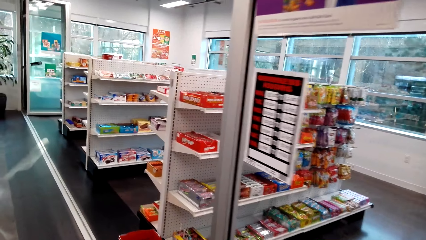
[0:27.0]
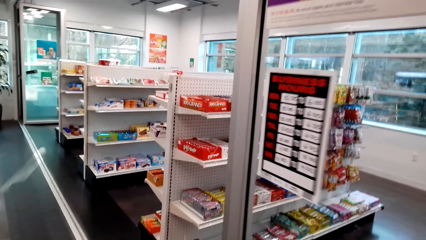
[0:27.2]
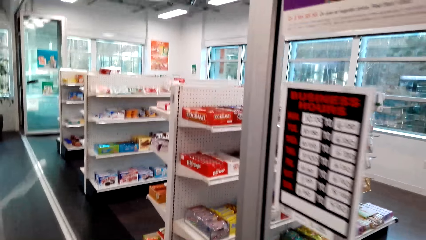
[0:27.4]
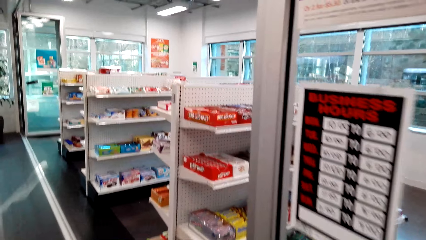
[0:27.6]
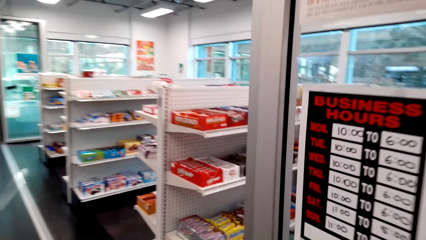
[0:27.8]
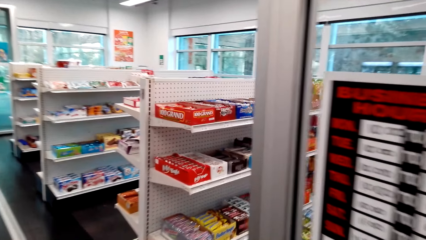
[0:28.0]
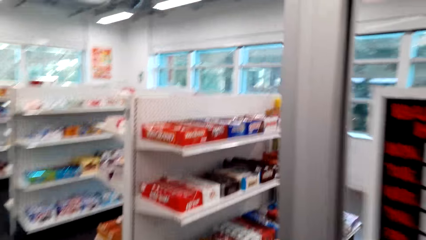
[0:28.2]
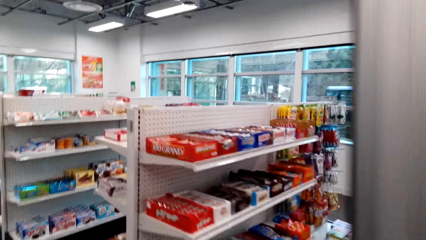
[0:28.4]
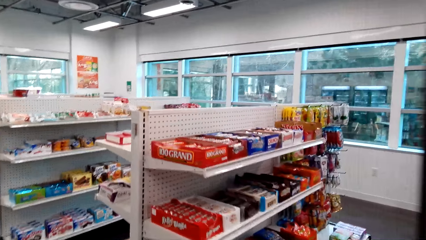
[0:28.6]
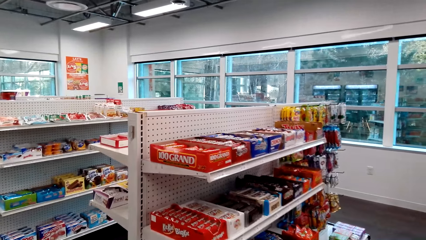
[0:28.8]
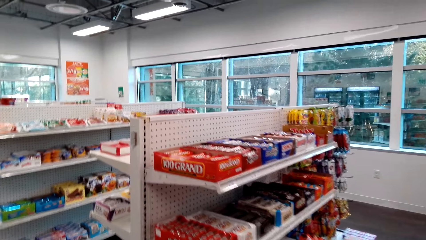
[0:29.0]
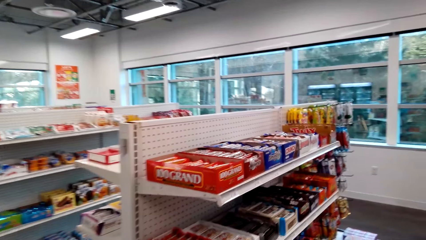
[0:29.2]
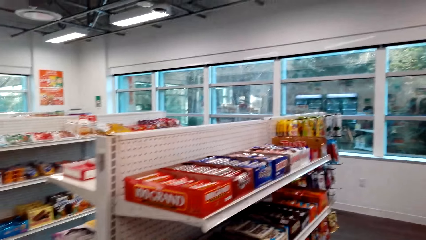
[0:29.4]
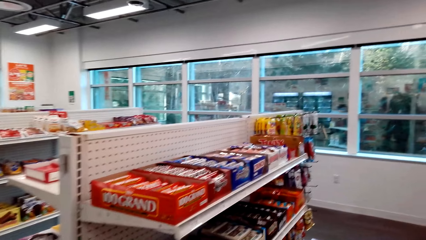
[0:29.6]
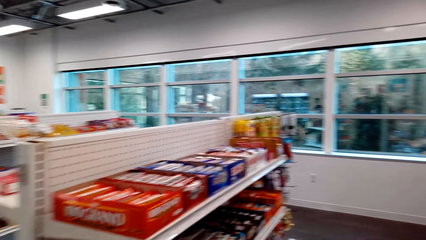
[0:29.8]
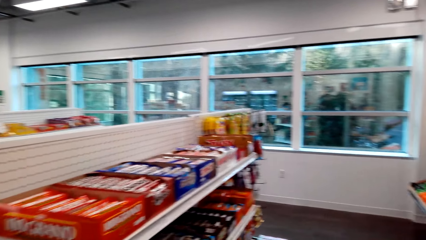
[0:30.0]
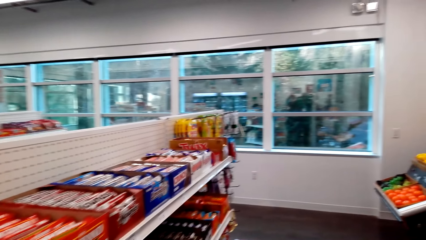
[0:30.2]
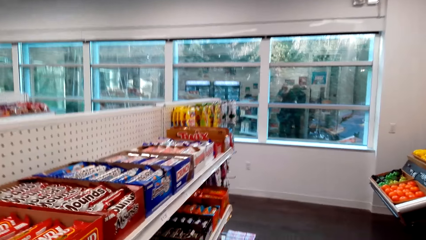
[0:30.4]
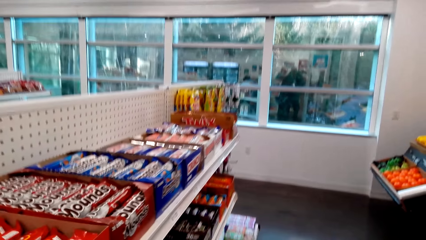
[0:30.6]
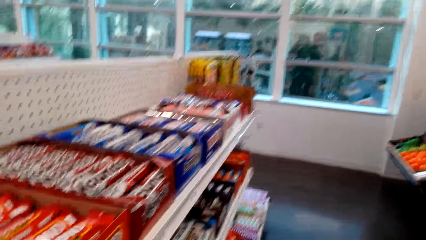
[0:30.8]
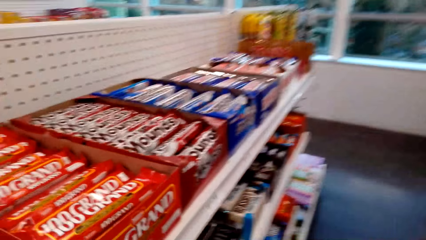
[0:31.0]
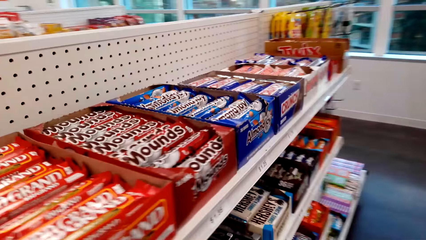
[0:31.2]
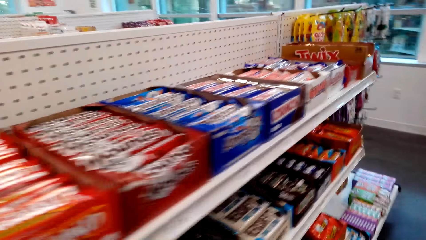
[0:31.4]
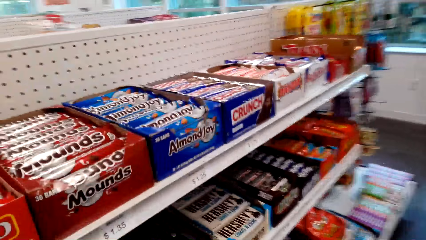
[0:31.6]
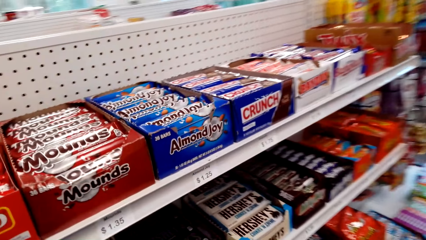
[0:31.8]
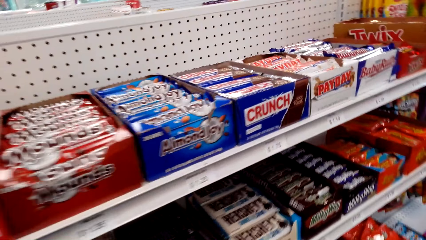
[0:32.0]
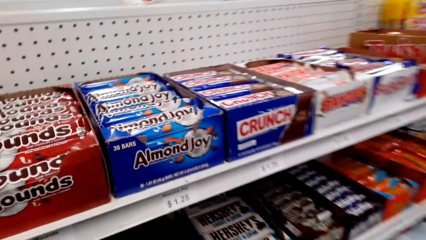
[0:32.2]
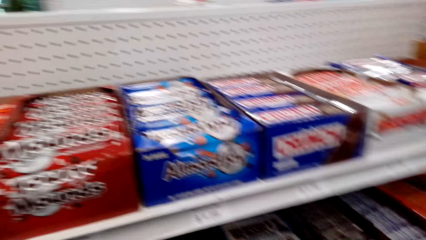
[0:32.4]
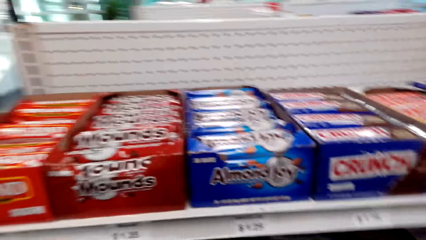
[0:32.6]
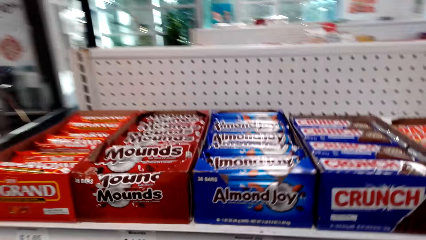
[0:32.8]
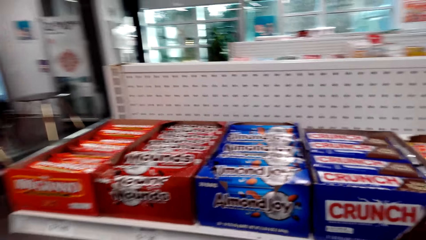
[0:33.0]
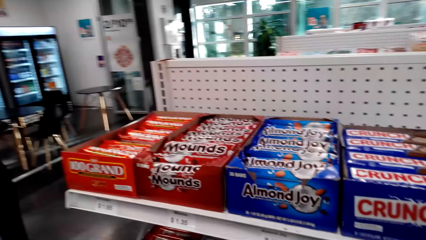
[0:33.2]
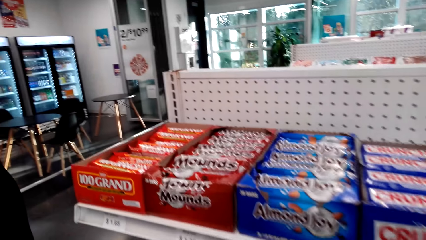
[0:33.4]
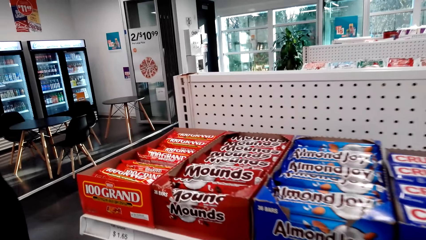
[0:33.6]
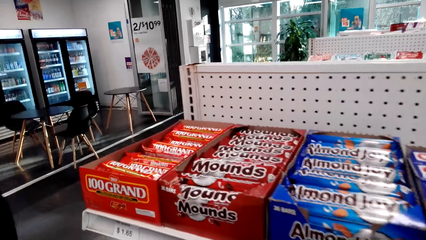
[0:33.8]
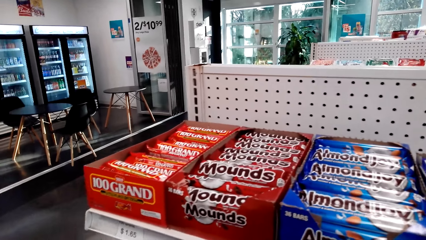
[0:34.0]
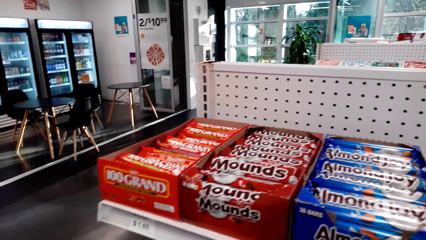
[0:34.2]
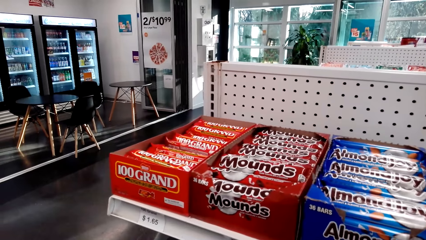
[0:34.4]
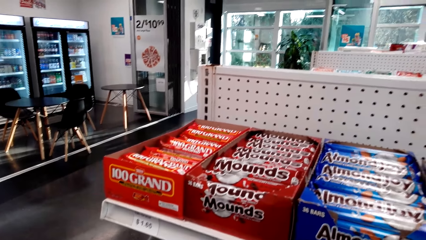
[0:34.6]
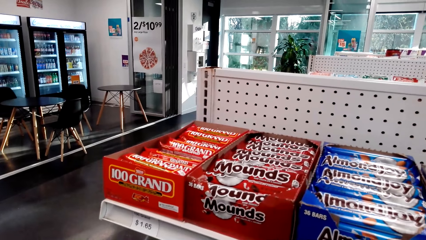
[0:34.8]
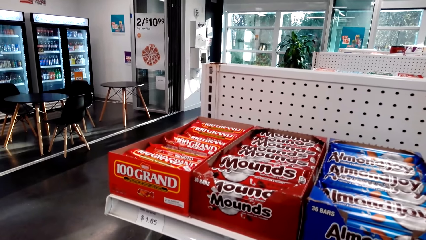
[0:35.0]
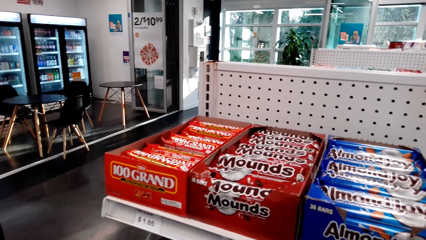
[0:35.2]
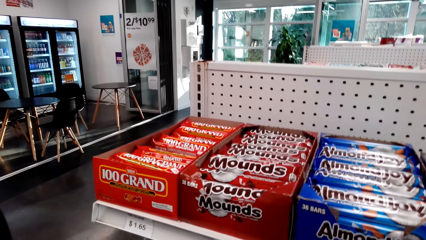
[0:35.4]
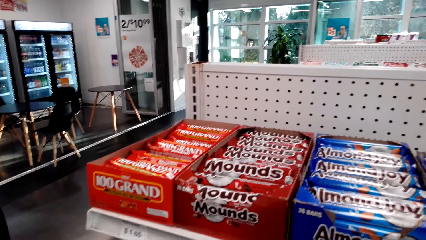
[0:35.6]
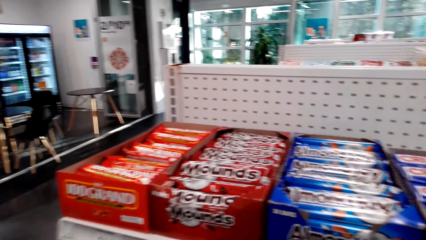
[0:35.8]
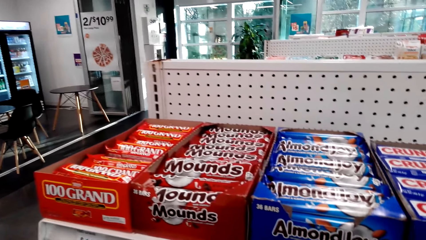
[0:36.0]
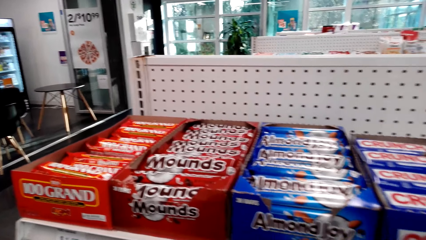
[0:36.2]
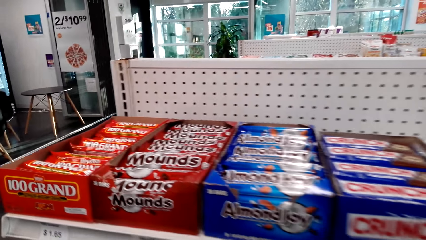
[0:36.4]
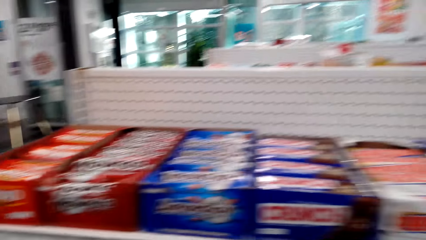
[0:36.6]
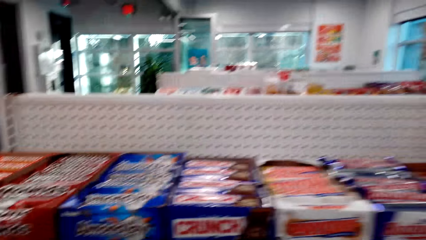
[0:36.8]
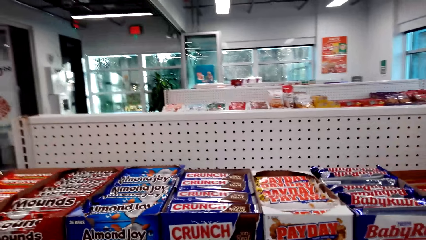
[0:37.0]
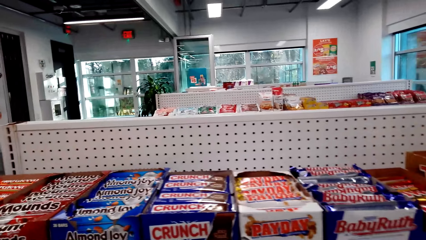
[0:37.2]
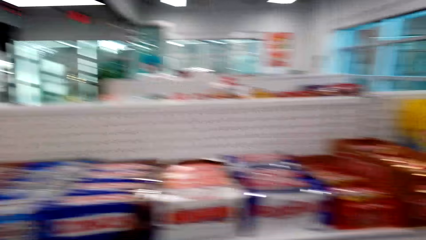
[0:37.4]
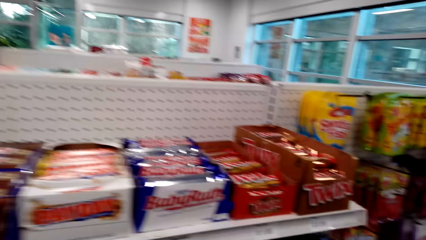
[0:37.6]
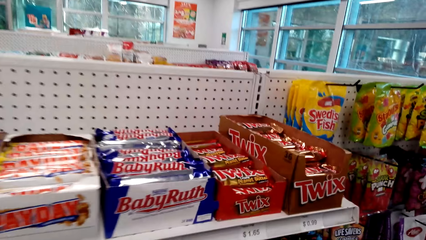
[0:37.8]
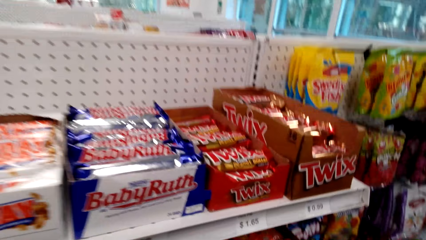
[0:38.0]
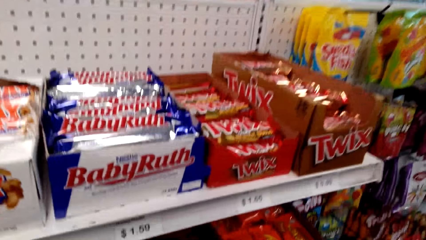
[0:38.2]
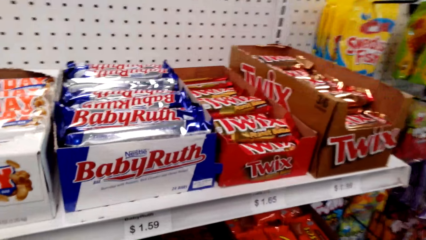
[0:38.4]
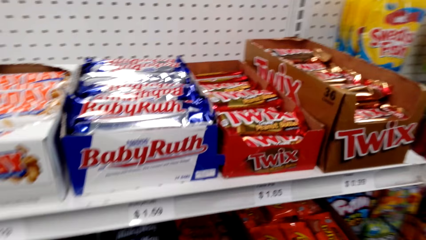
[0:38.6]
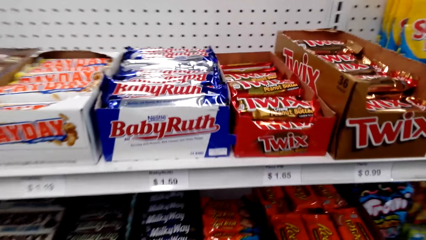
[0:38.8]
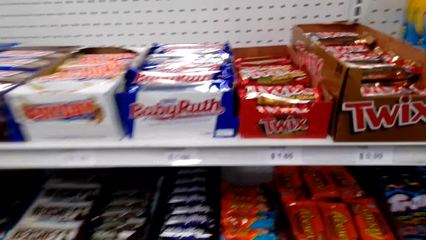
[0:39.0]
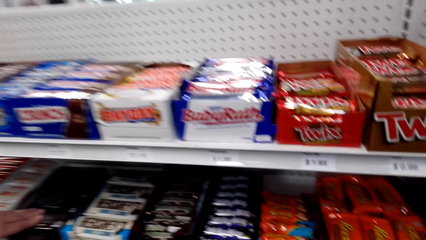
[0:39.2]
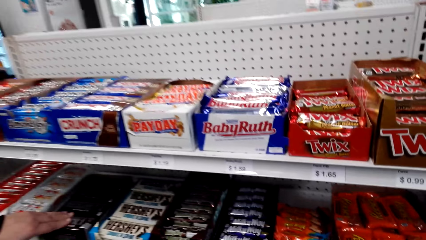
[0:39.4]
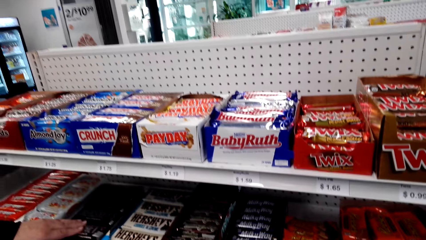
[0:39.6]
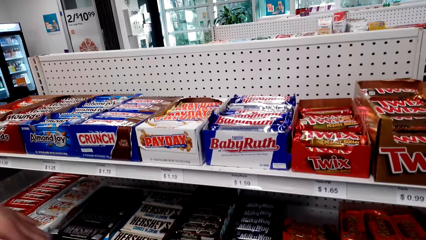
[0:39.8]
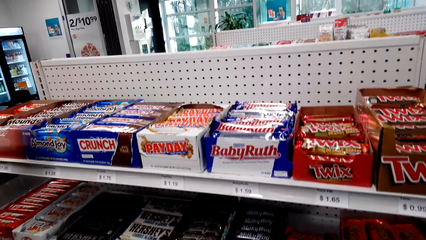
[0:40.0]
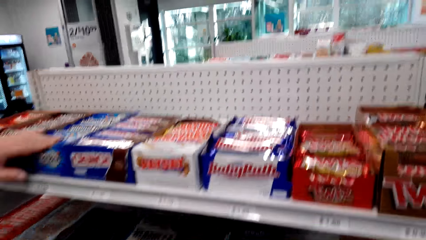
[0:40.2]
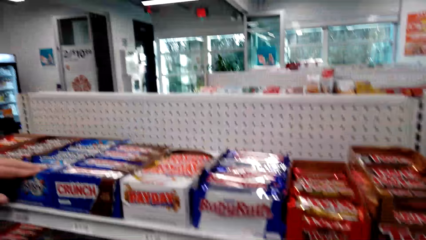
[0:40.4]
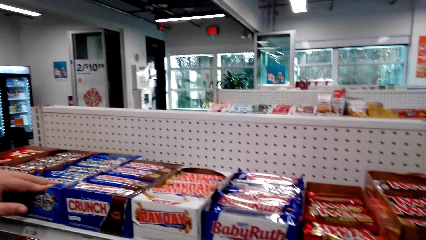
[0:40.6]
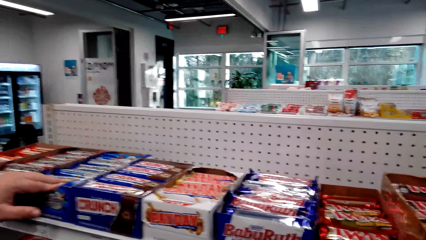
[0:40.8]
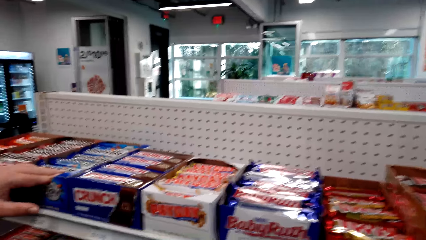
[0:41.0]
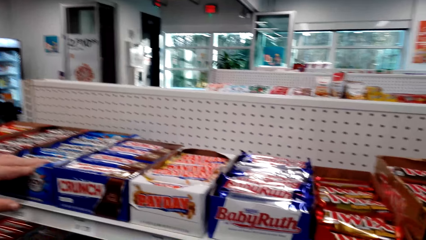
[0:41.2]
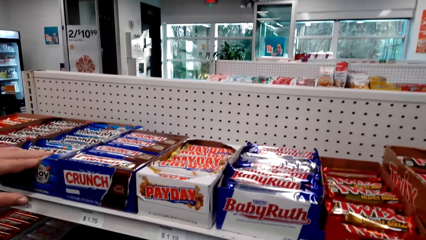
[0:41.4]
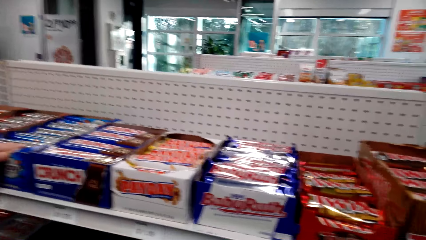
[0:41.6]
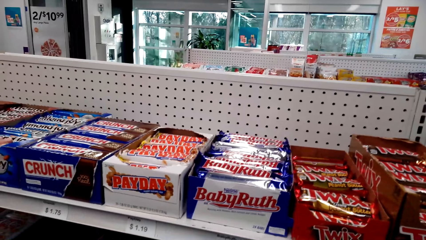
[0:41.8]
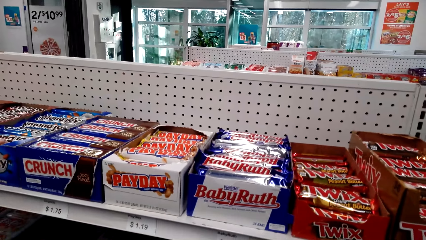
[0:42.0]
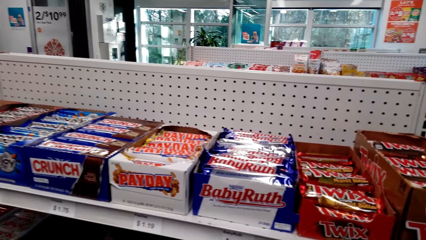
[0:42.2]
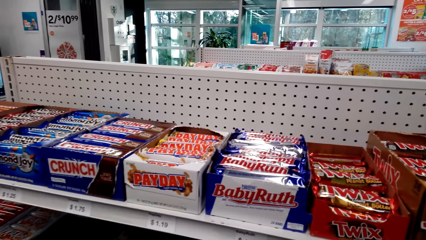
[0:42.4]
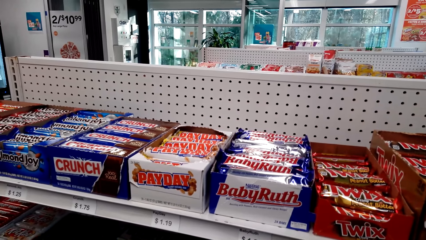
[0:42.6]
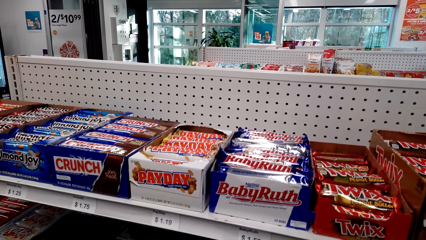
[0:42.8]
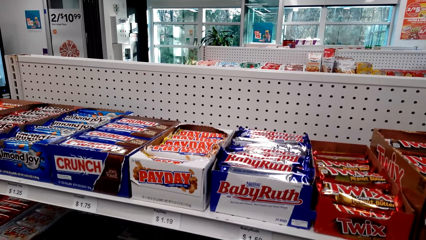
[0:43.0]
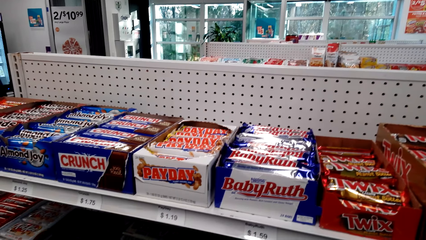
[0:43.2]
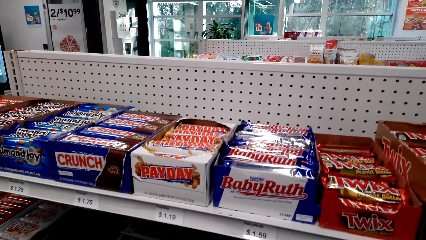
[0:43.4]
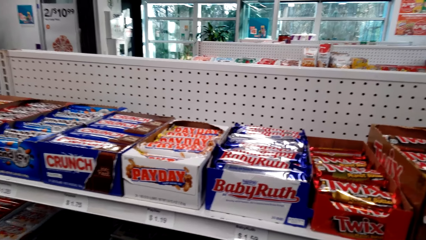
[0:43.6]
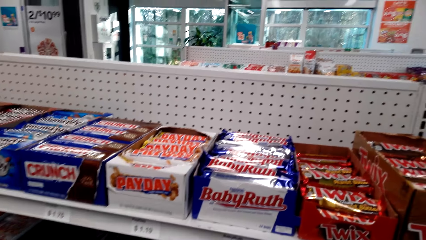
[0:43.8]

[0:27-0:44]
The camera wearer enters the supermarket. They look at the items on the shelves. A woman stands close to the camera wearer. The woman places a hand on the chocolate. She places a hand on the chocolate again. The woman holds the Almond Joy.
